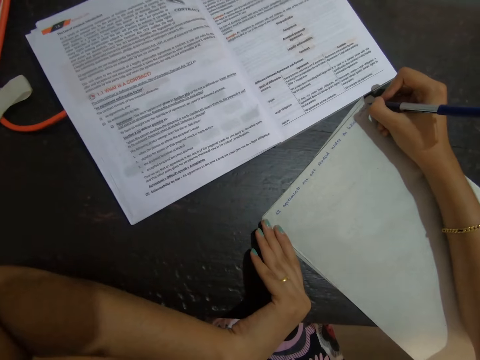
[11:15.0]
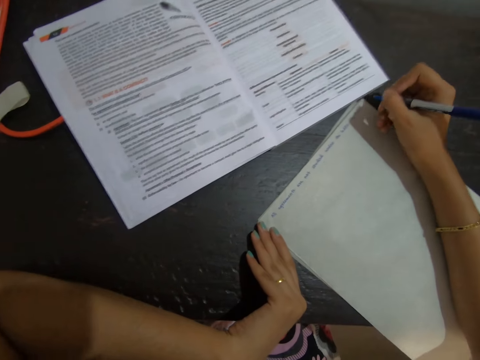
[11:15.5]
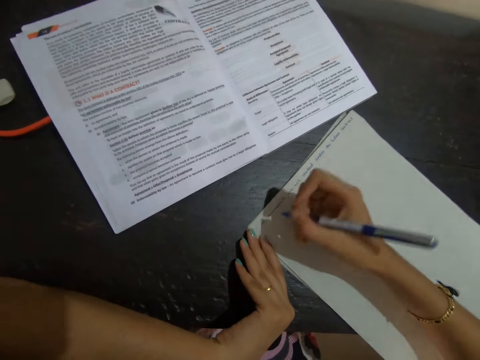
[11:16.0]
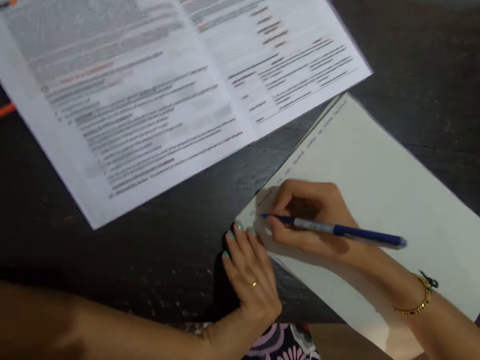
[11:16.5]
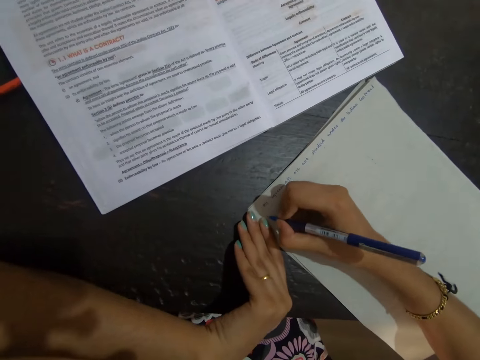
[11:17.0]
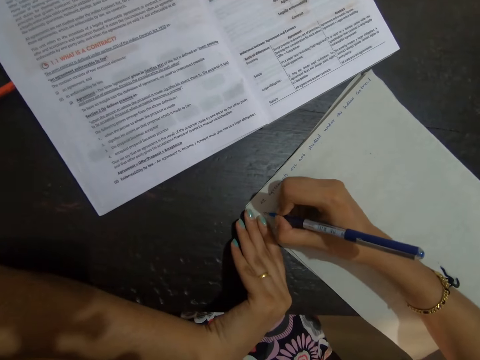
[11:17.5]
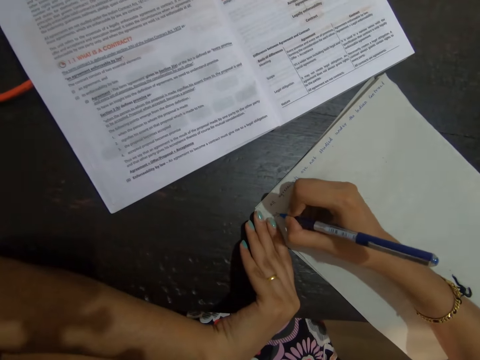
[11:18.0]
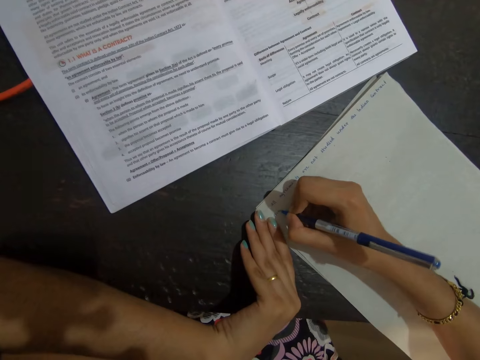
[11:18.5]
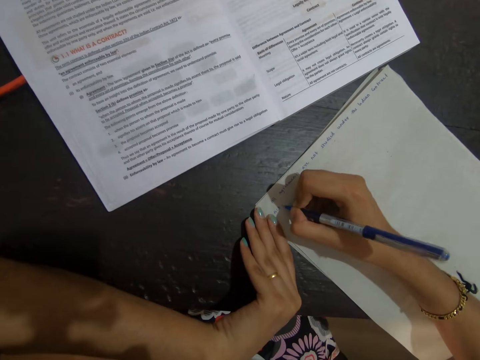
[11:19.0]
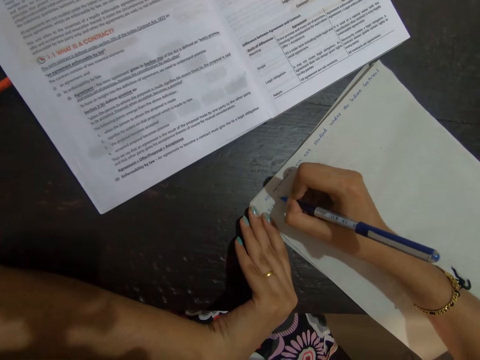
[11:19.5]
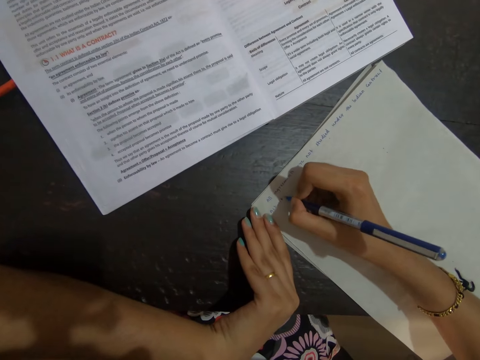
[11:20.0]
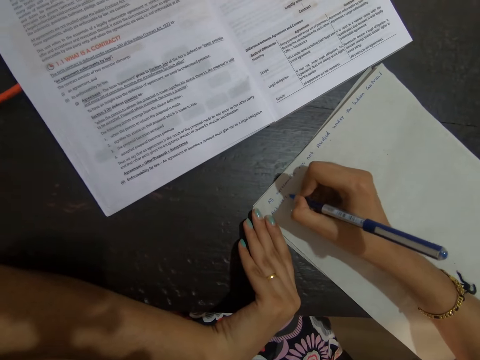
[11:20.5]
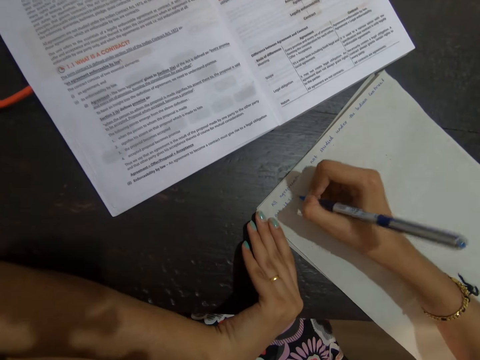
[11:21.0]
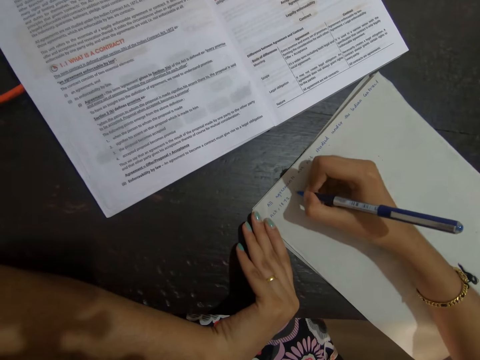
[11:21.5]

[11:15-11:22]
The camera wearer moves the hand on the paper.

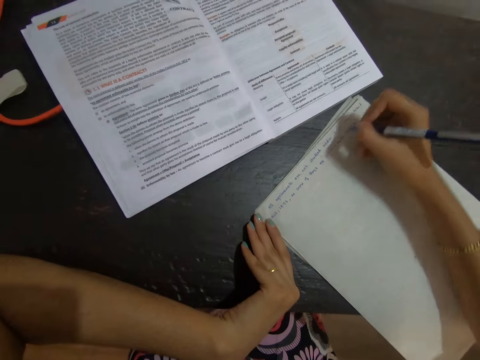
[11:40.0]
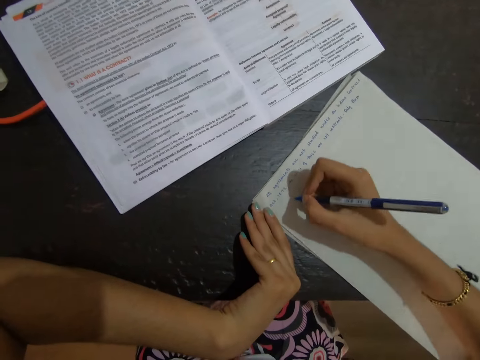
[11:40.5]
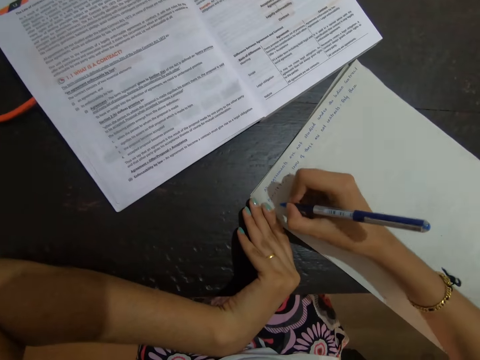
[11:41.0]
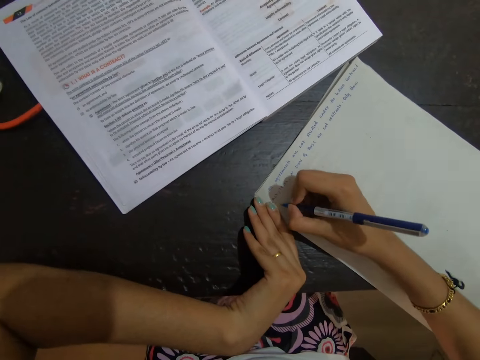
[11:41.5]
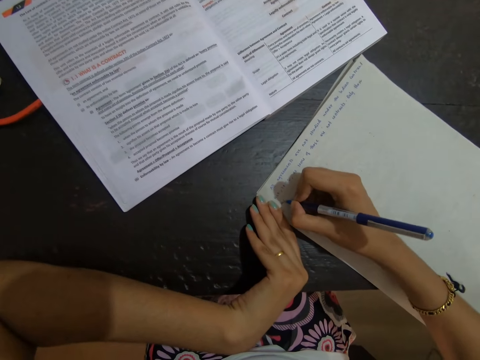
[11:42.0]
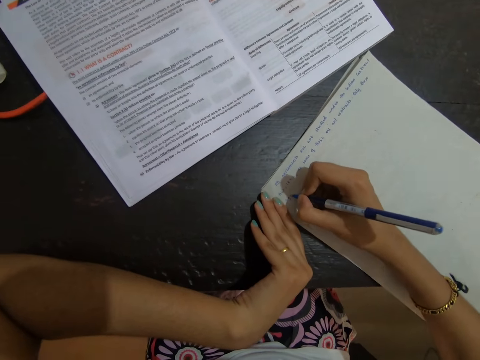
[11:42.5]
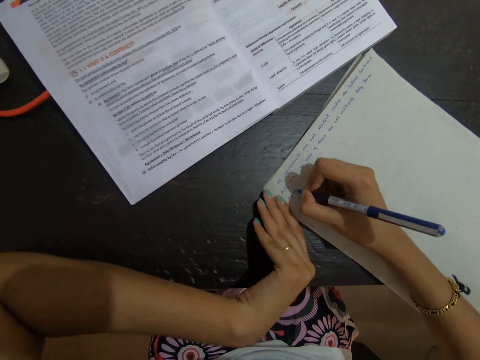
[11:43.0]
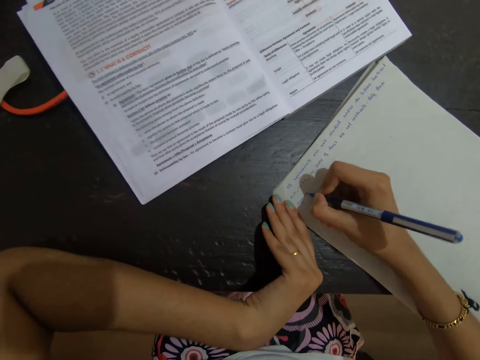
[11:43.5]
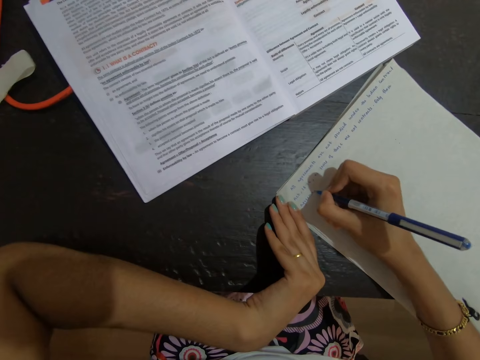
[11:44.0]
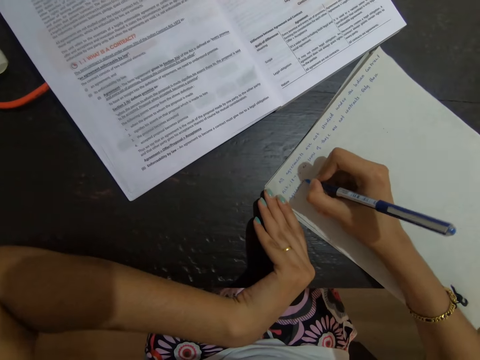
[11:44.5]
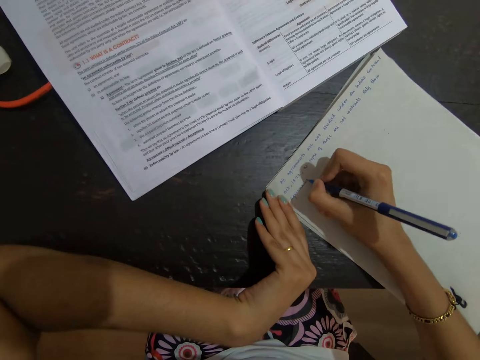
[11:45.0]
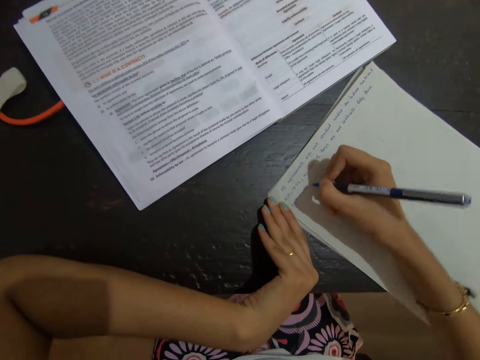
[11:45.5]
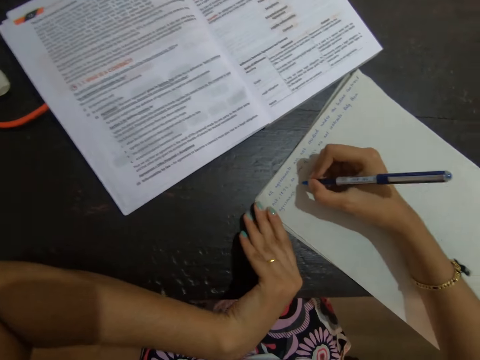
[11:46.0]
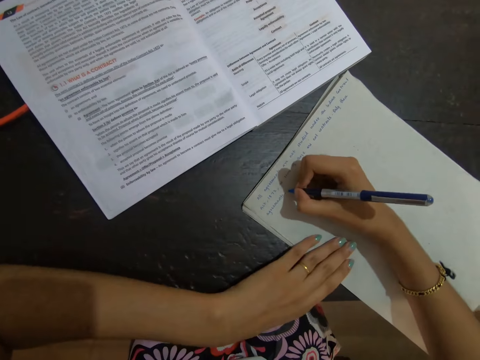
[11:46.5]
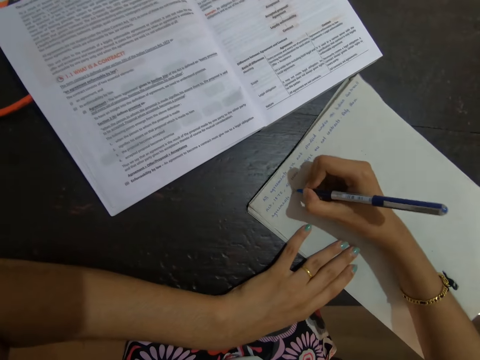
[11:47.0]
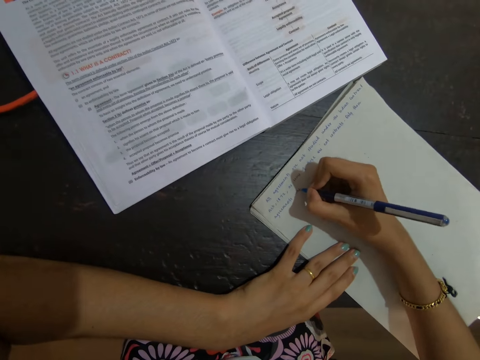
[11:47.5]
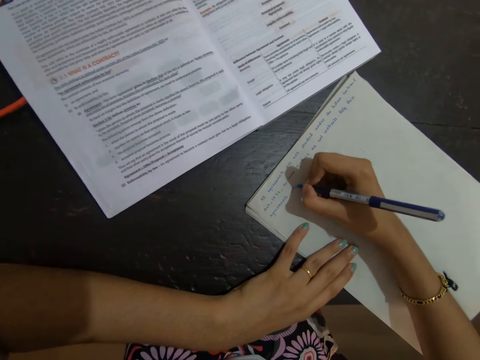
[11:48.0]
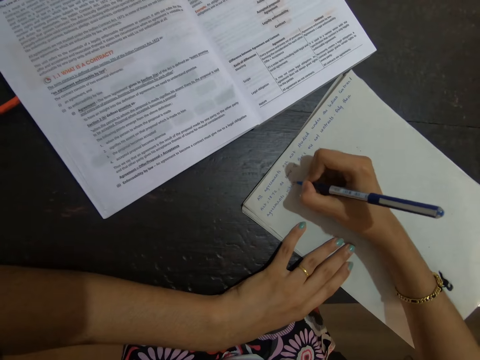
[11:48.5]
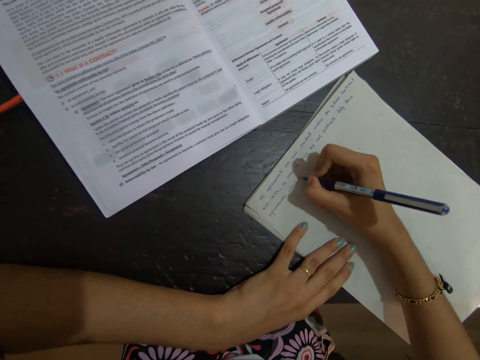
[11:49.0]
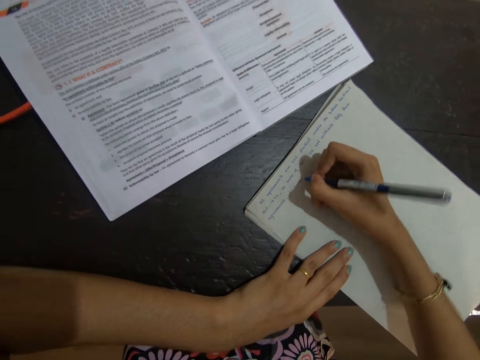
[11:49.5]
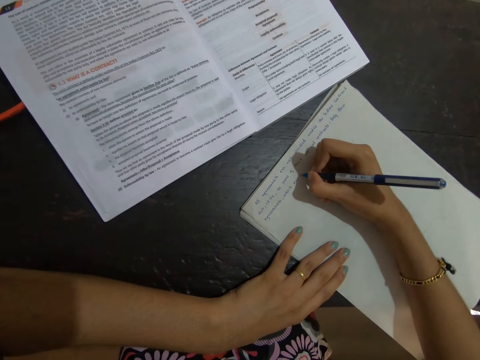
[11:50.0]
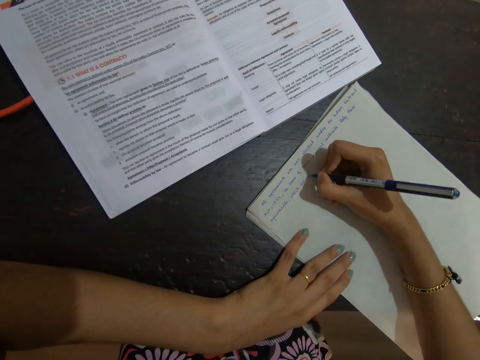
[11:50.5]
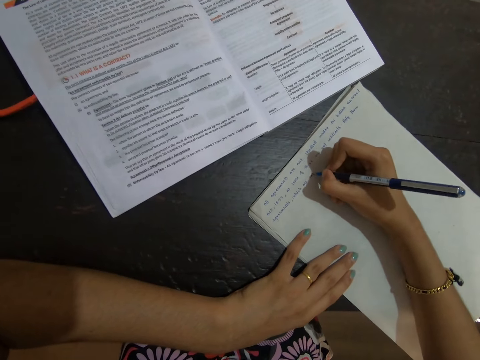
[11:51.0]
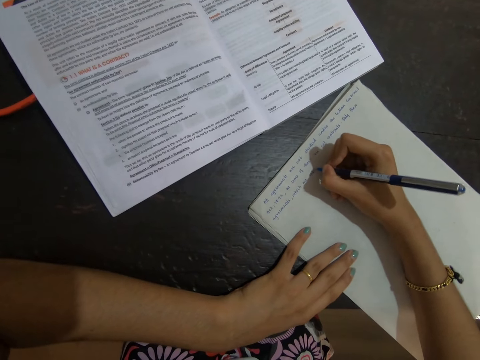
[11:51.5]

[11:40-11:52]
The camera wearer writes on the paper. They rest the hand on the paper.

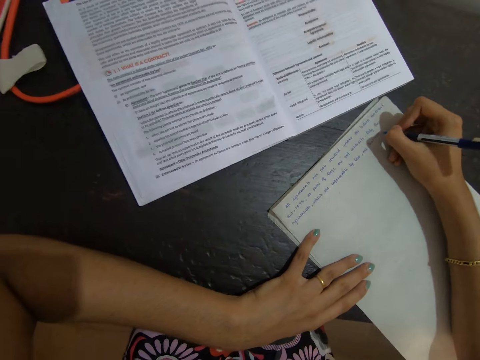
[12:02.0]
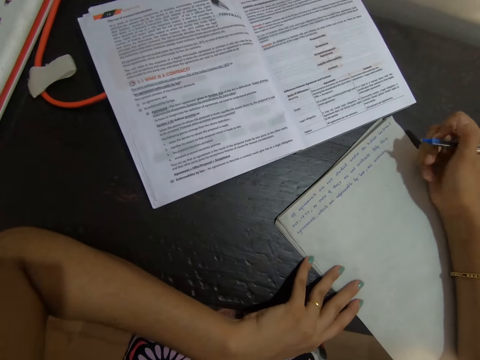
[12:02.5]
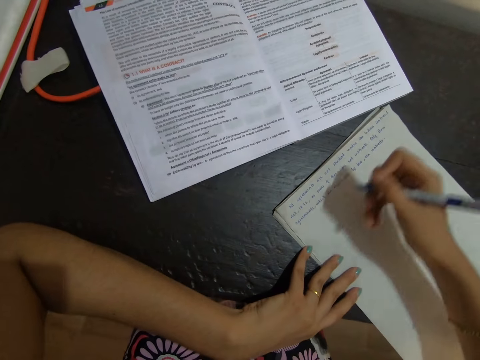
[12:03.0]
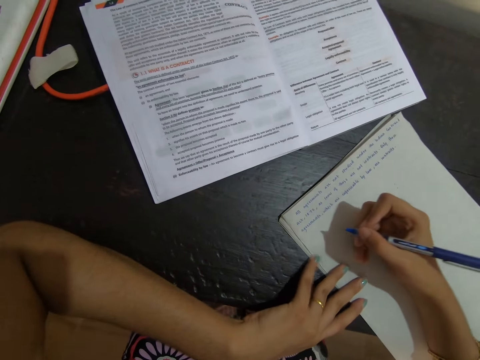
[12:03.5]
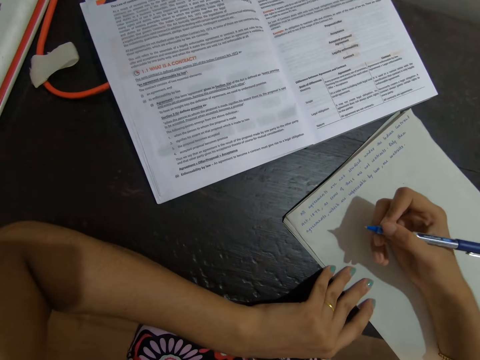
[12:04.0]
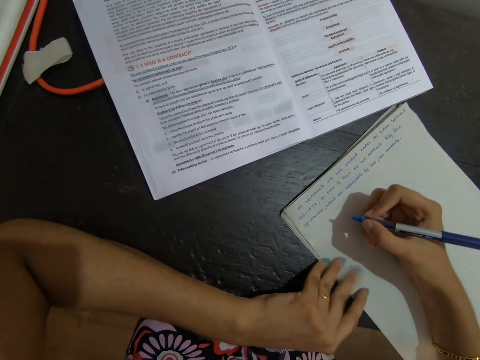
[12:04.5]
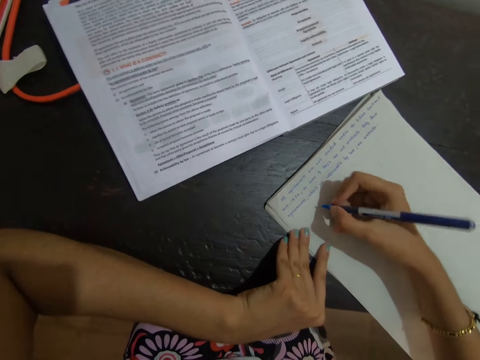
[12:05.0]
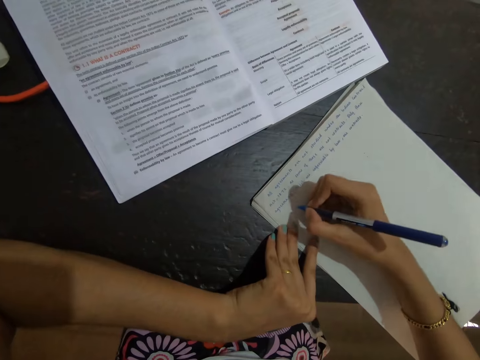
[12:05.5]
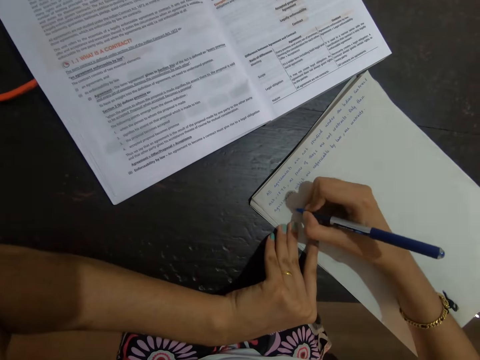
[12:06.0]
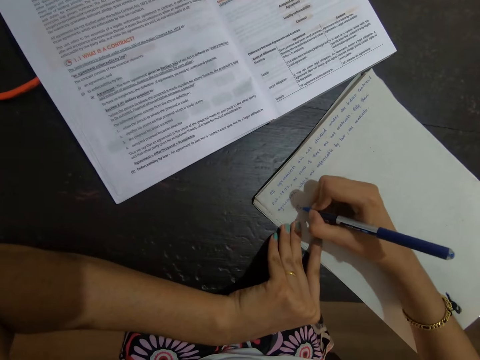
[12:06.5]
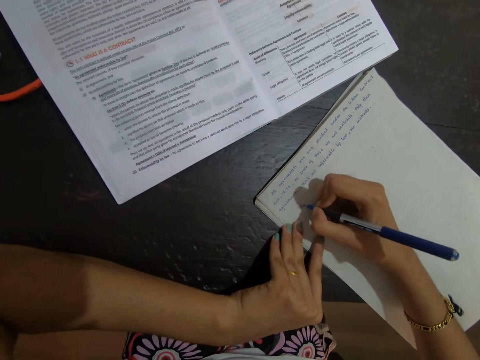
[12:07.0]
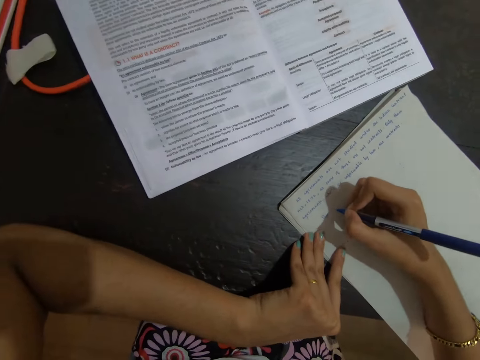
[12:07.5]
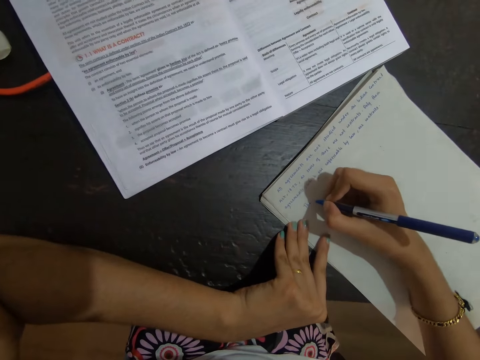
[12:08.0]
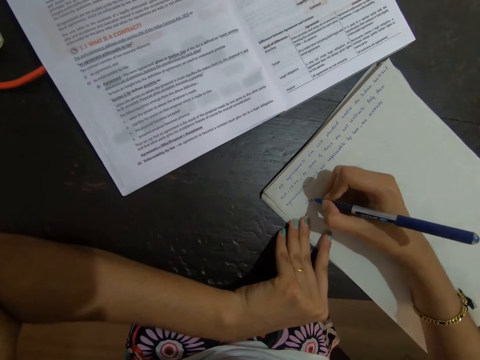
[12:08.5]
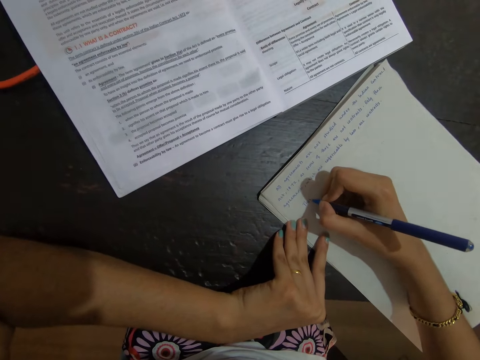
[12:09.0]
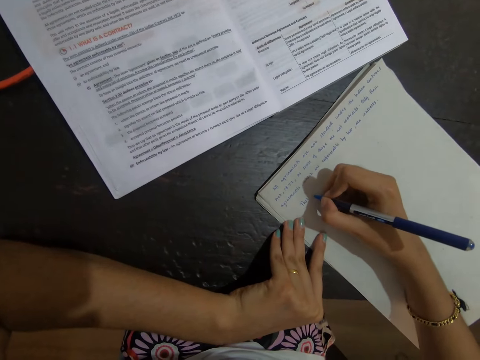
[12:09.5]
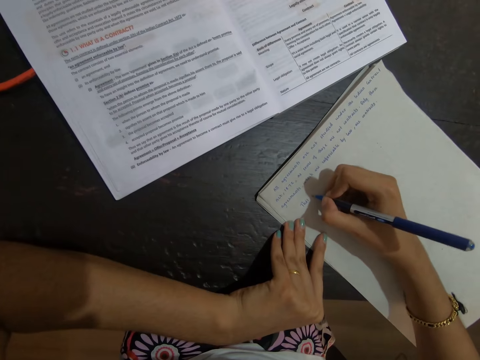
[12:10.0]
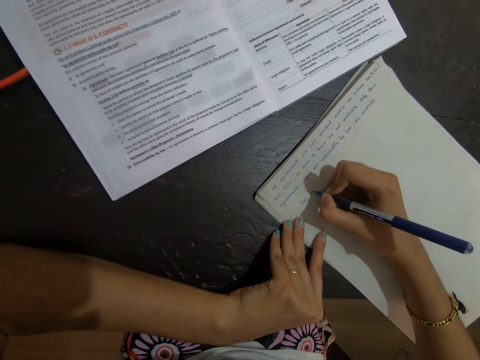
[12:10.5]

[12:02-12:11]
The camera wearer moves the hand with a pen. They write on the paper.
